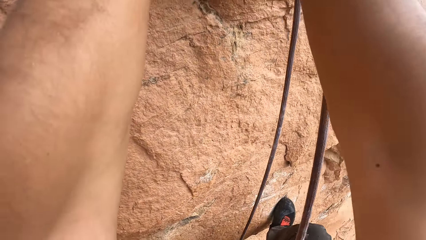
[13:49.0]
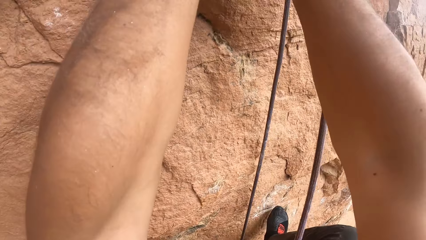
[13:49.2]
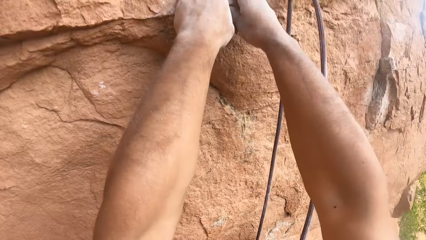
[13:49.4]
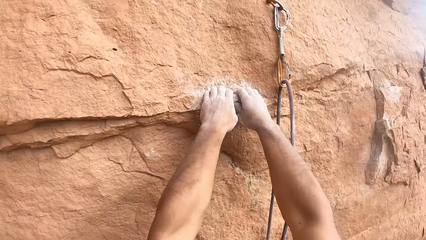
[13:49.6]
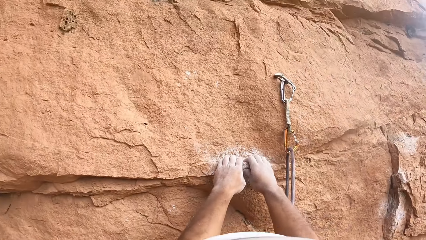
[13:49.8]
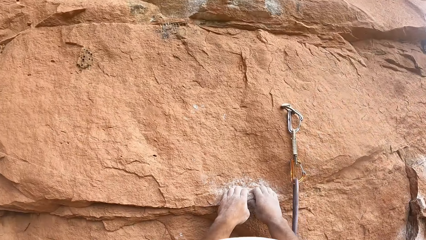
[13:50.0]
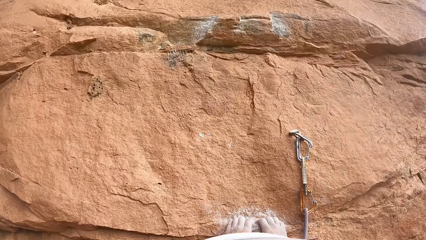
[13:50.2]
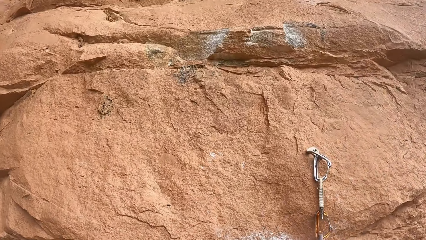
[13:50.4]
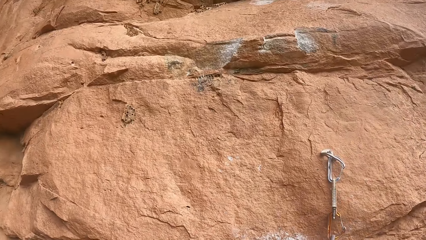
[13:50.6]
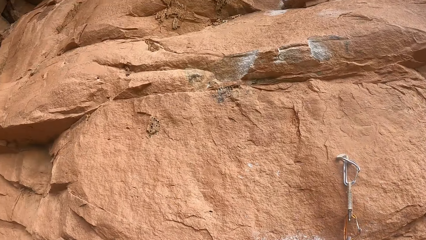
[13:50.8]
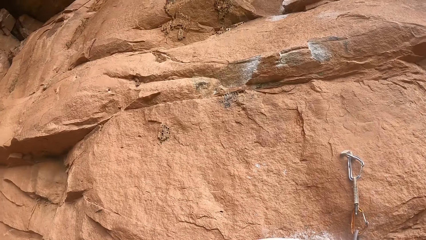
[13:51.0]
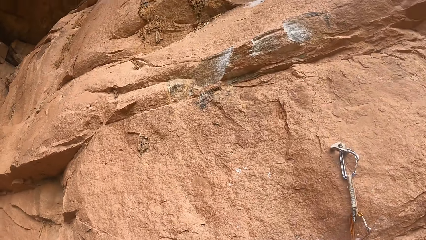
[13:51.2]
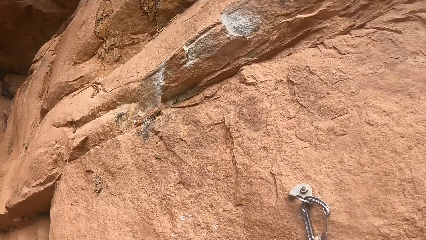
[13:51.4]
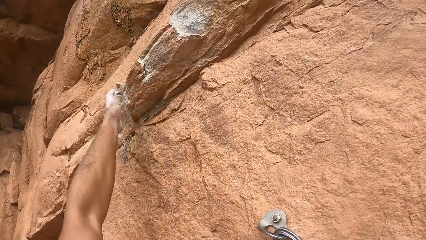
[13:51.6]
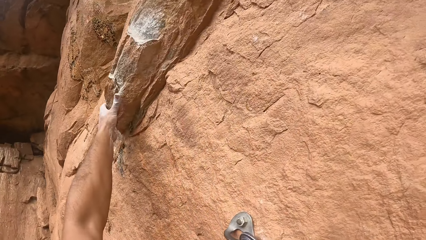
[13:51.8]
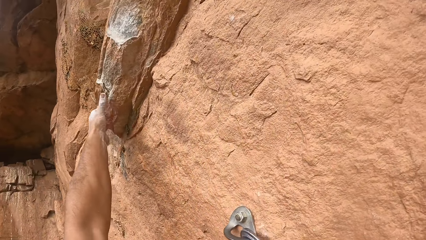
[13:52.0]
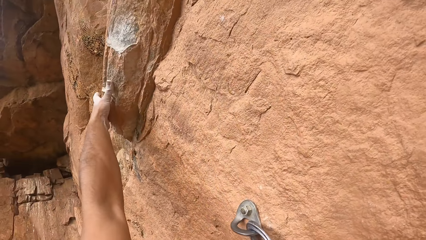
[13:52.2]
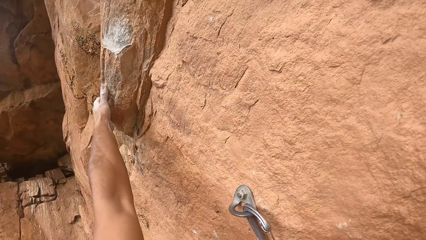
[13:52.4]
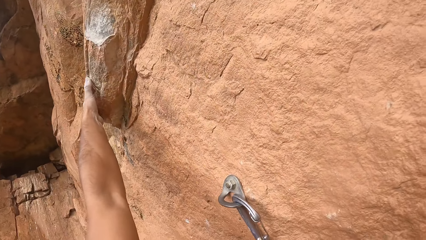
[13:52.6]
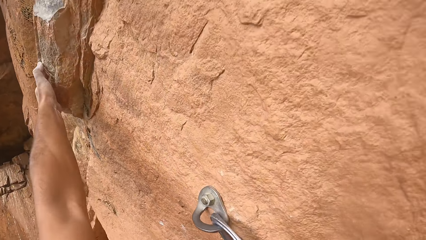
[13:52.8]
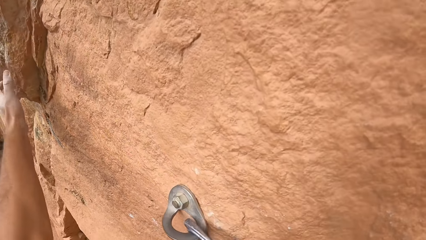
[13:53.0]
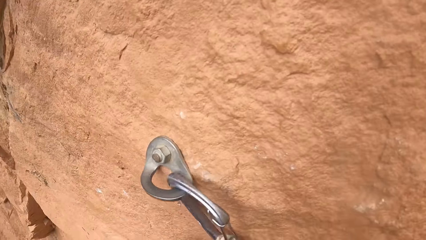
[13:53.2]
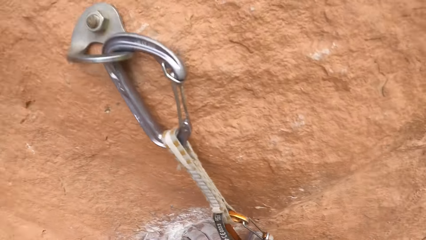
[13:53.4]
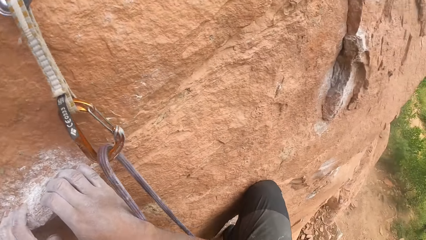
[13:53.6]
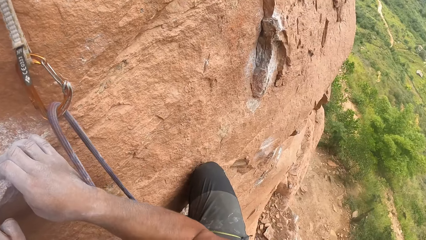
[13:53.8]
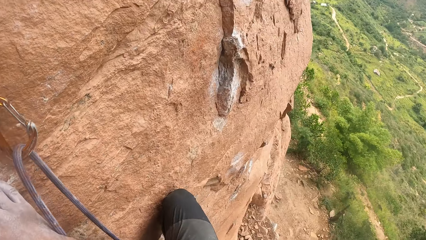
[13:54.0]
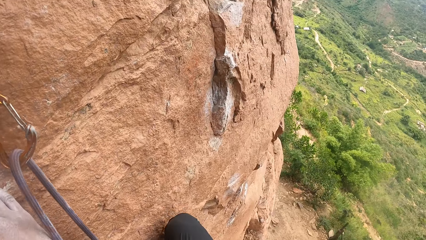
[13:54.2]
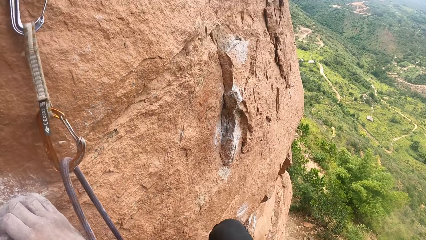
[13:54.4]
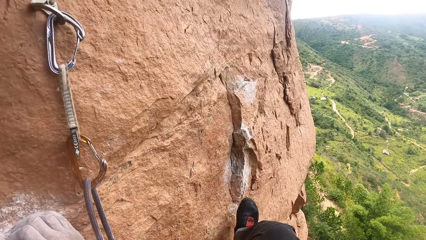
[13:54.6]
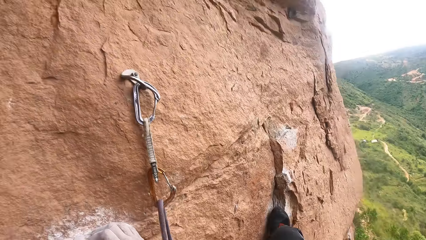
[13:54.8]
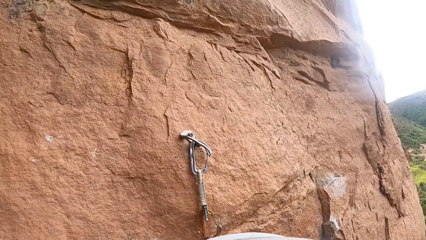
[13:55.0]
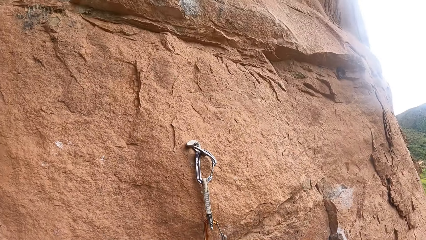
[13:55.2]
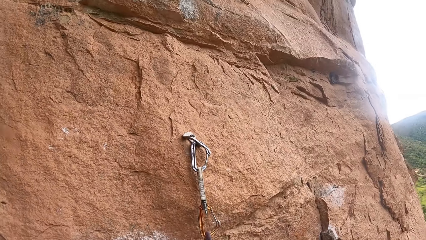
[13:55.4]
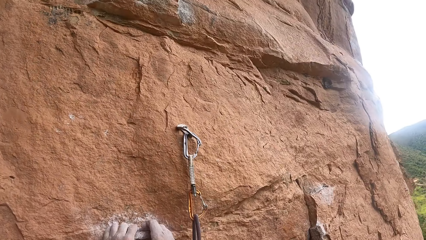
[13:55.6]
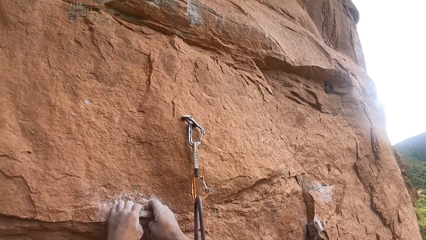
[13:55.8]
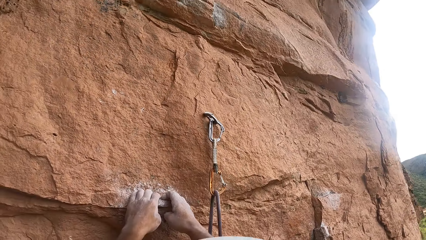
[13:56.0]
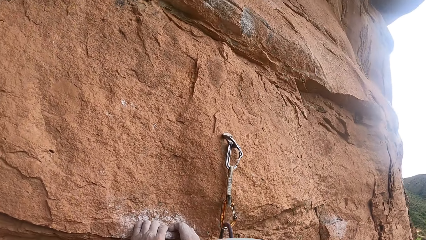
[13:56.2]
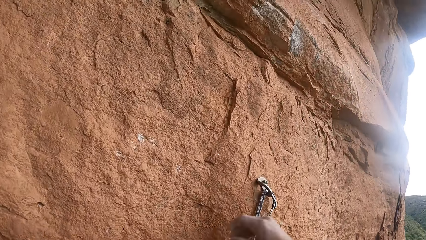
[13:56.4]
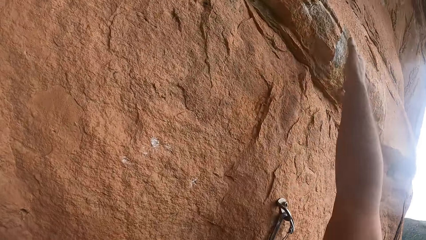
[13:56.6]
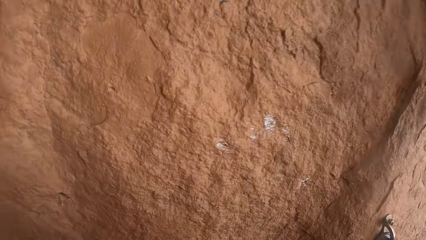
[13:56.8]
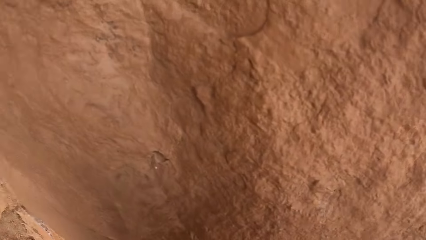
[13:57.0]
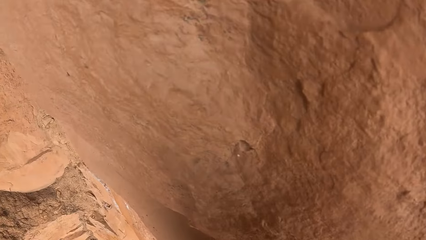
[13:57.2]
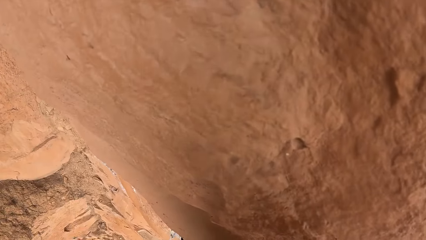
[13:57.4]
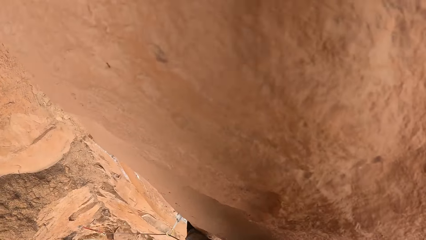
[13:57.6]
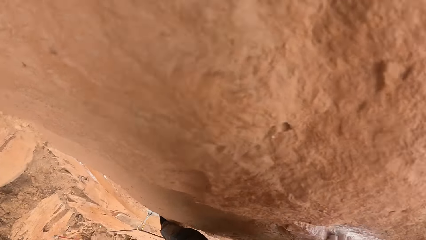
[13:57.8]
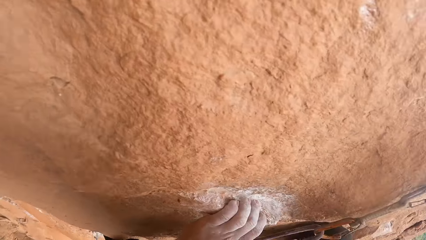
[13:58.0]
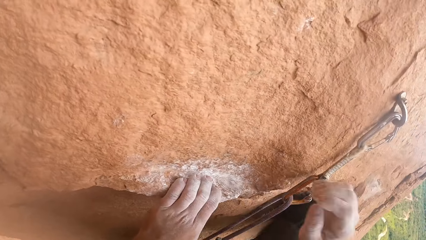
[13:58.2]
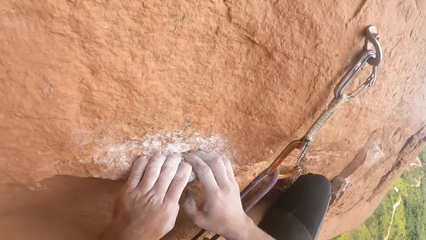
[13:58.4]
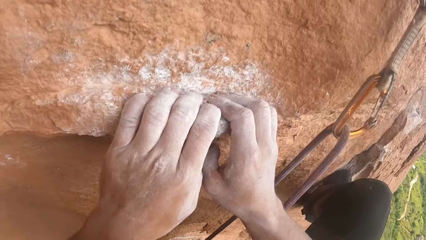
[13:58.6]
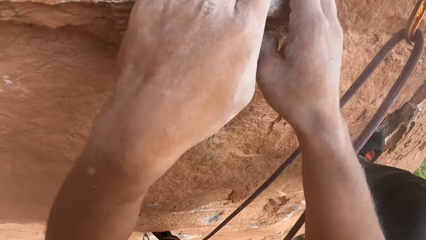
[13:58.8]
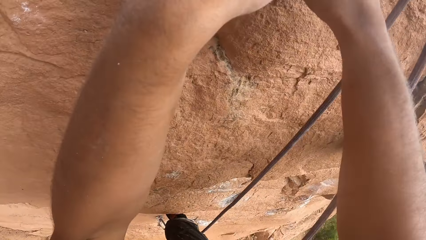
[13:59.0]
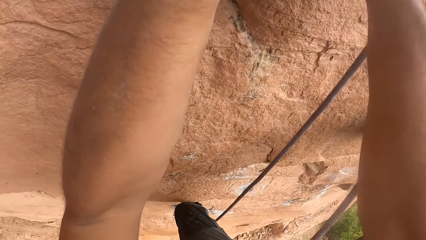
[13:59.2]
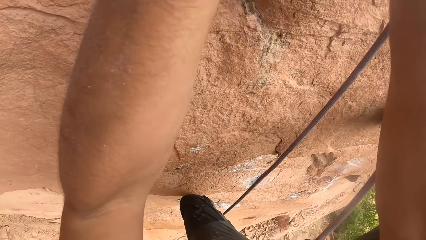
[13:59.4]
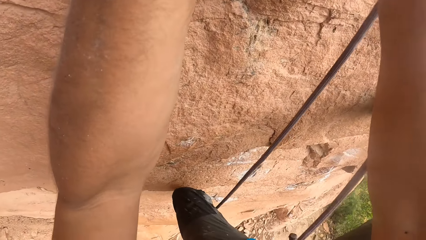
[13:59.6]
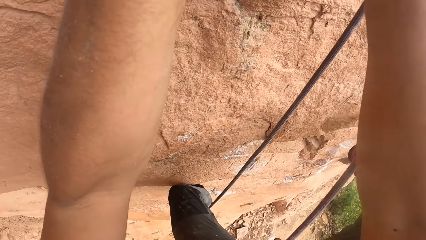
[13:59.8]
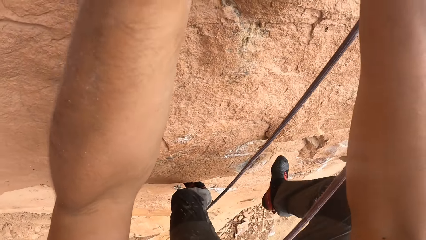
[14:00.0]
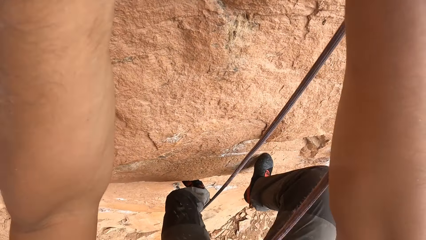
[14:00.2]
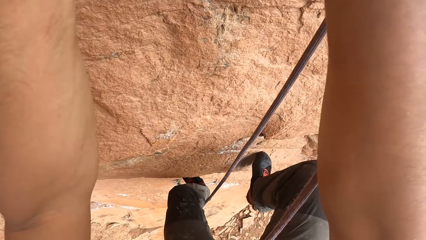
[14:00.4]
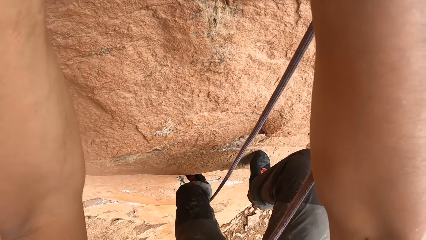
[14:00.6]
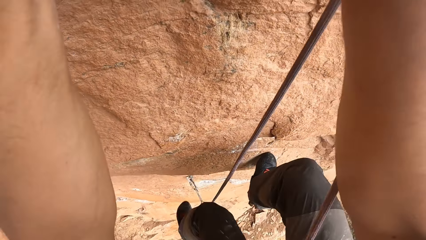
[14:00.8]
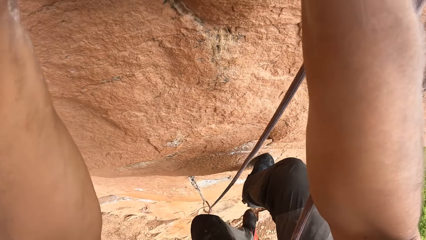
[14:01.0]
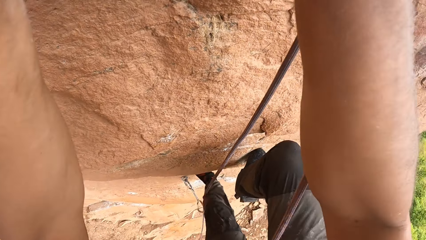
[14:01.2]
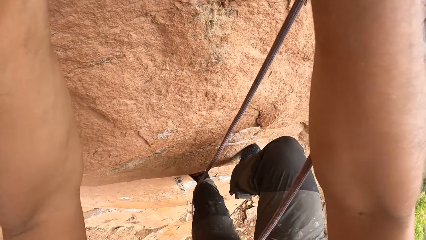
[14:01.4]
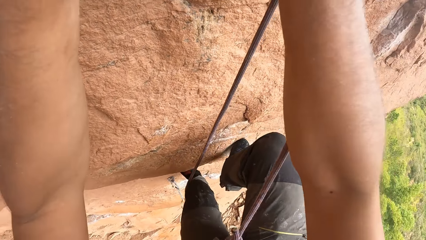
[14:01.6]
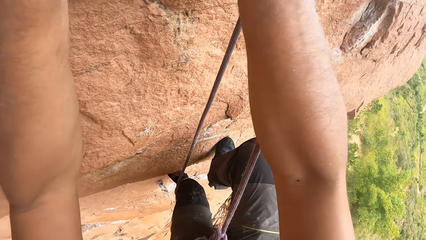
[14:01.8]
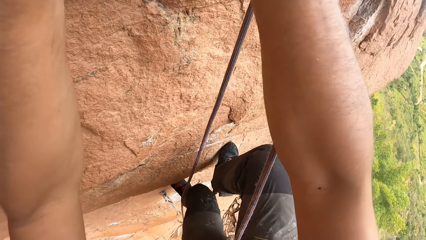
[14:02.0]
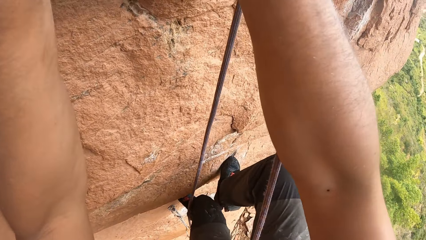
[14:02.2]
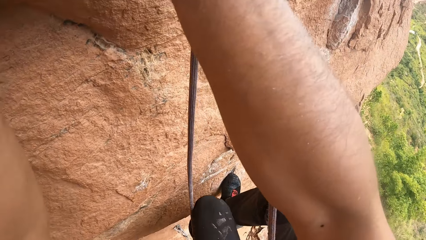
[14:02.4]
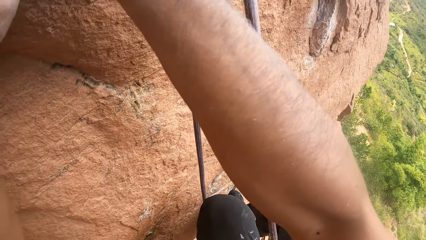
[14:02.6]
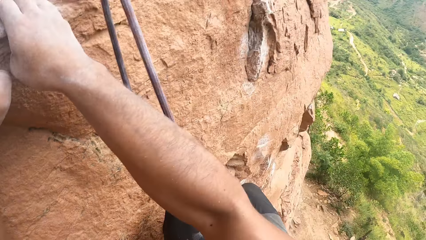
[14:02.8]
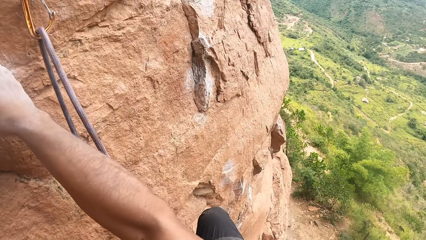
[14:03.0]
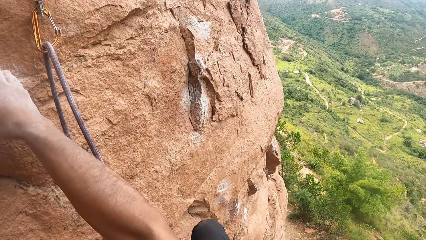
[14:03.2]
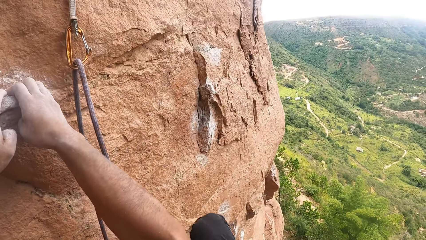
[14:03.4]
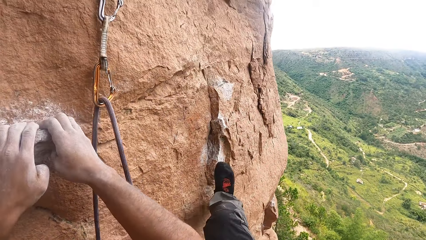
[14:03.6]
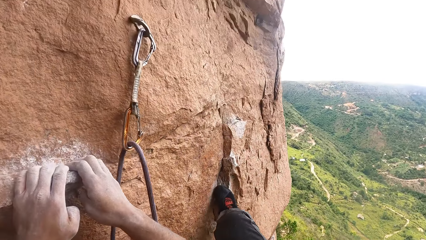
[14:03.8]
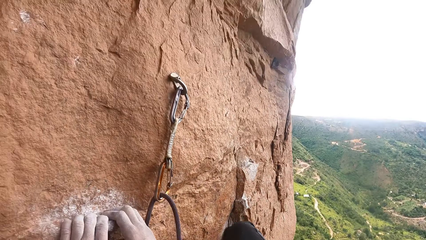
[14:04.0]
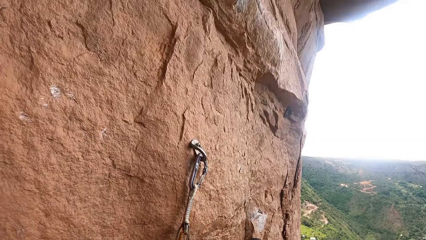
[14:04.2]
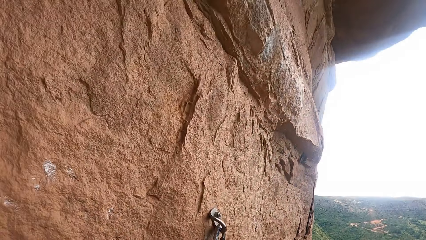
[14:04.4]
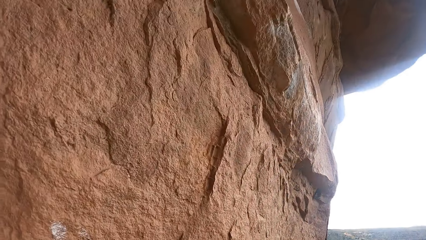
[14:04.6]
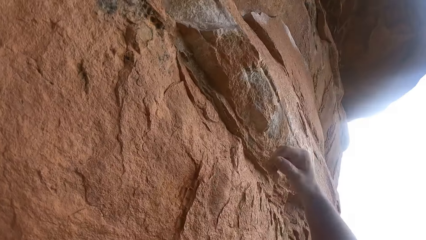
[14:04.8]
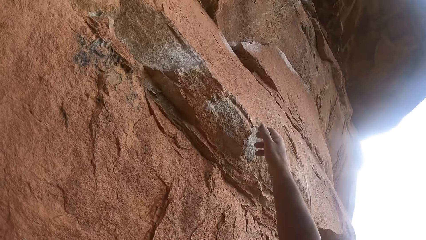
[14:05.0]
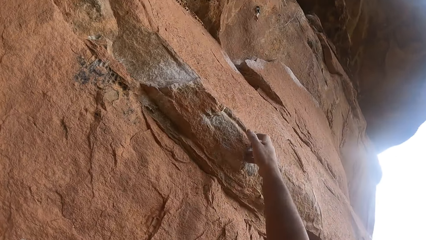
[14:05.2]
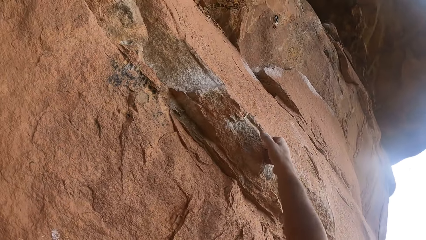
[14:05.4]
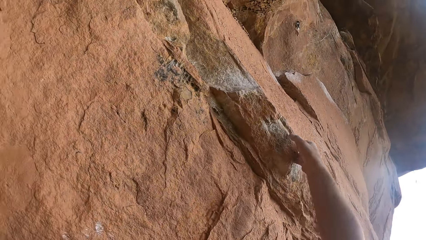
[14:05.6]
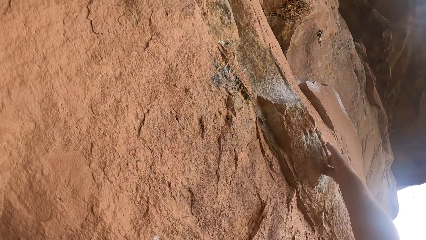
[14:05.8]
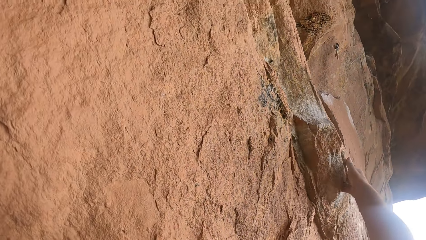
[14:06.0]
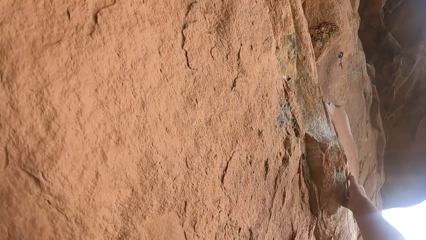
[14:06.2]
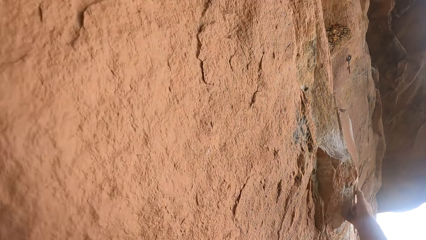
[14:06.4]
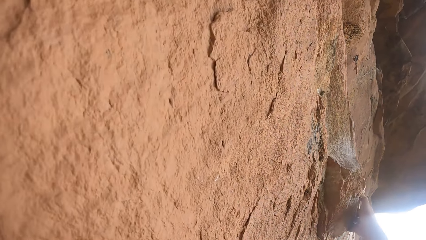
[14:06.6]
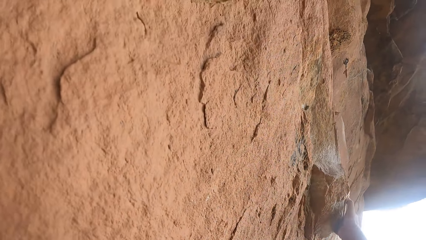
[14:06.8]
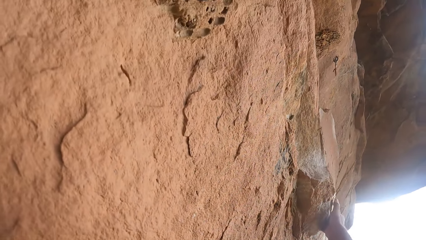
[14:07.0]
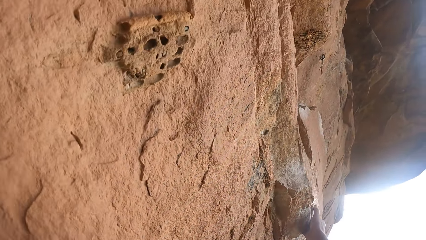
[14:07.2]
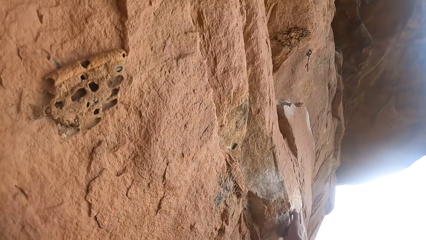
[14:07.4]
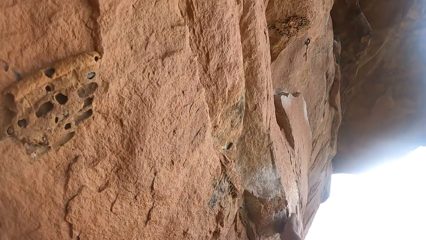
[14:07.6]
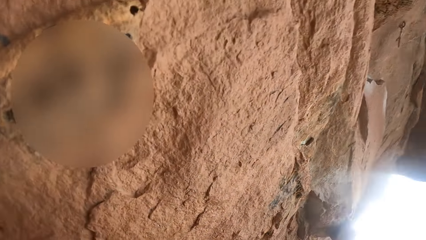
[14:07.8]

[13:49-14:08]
The camera wearer ascends the rock. They hold on the rock. They lower the hand. They hold on the rock. They lower the hand. They descend the rock. They ascend the rock. They hold on the rock.
